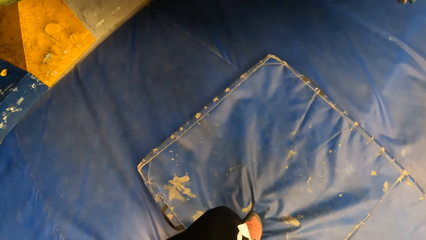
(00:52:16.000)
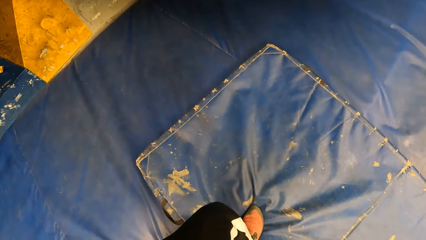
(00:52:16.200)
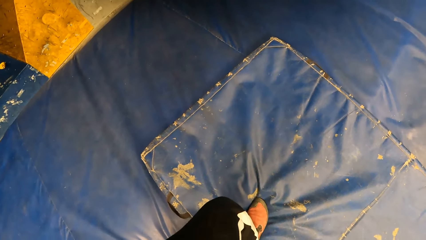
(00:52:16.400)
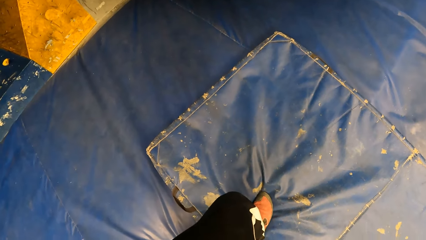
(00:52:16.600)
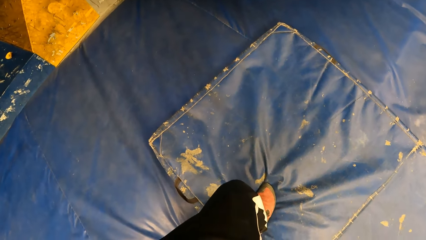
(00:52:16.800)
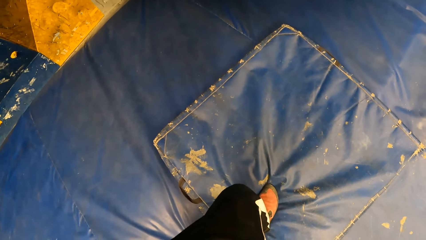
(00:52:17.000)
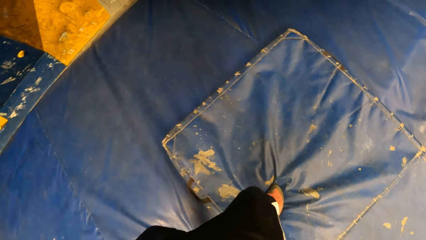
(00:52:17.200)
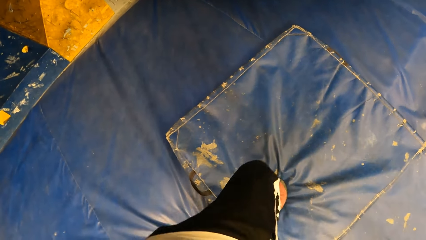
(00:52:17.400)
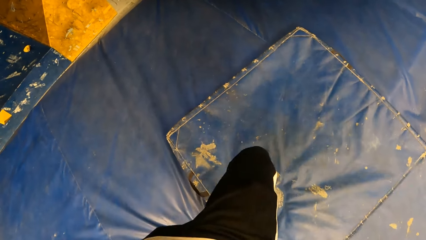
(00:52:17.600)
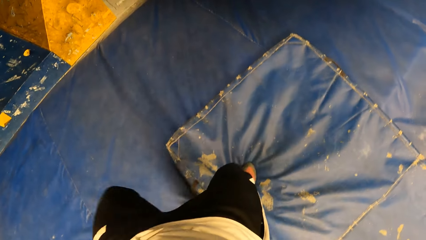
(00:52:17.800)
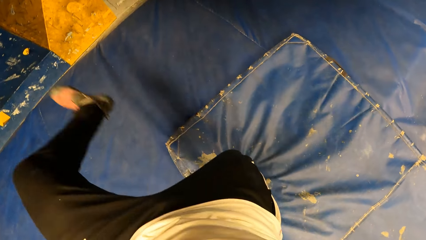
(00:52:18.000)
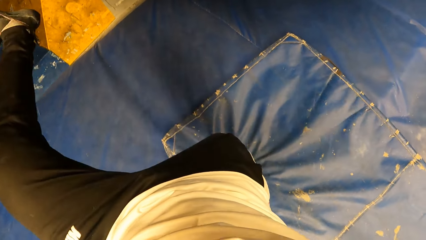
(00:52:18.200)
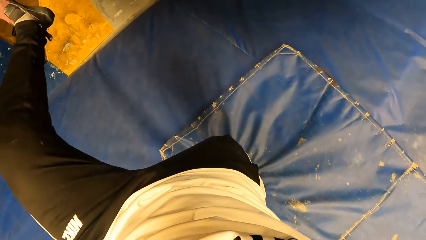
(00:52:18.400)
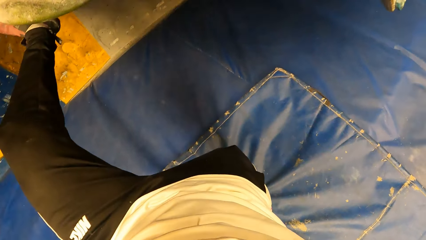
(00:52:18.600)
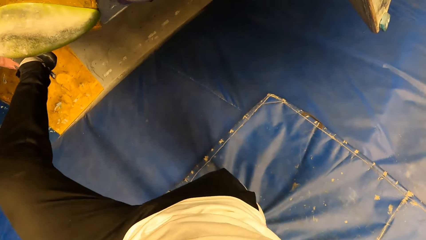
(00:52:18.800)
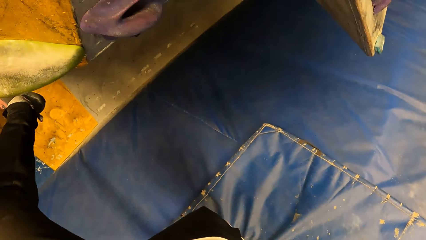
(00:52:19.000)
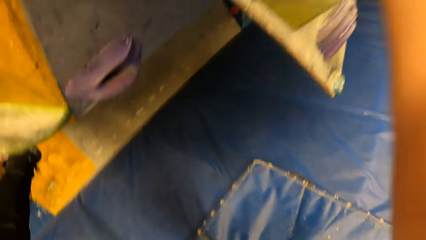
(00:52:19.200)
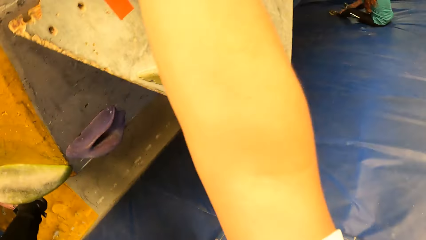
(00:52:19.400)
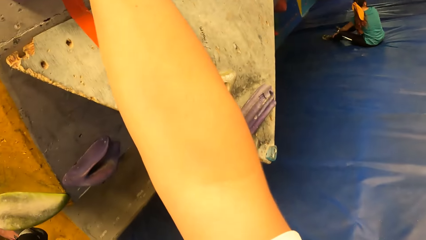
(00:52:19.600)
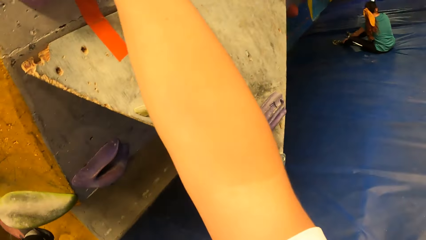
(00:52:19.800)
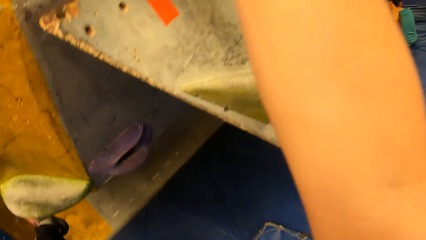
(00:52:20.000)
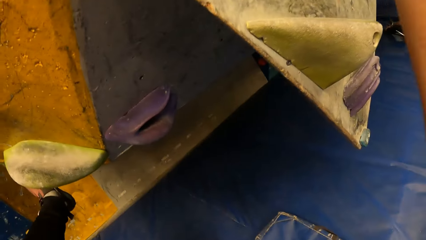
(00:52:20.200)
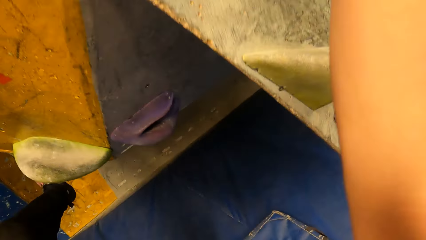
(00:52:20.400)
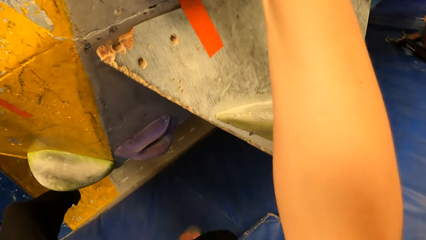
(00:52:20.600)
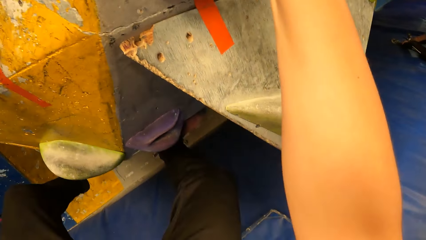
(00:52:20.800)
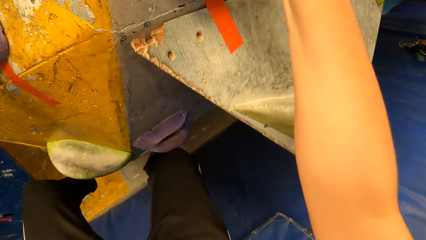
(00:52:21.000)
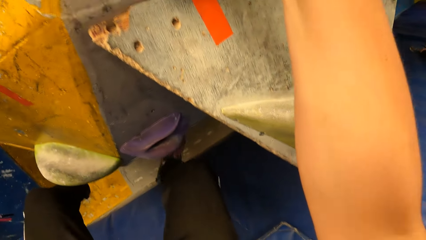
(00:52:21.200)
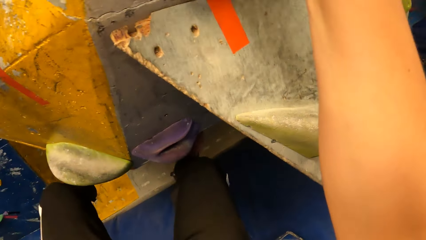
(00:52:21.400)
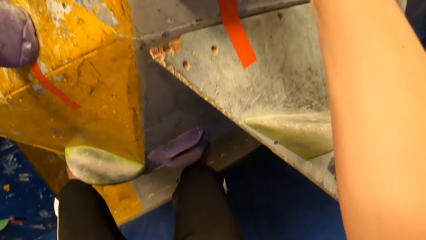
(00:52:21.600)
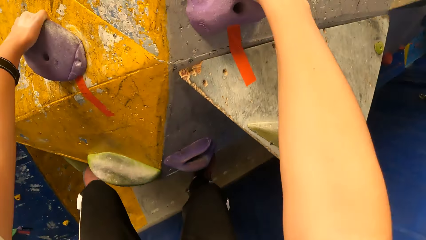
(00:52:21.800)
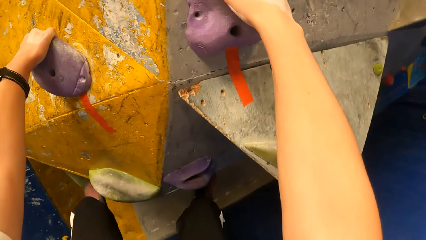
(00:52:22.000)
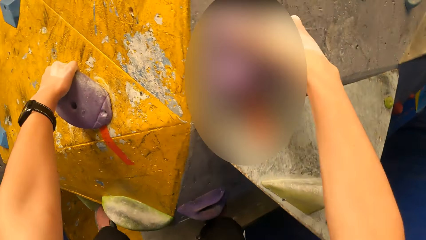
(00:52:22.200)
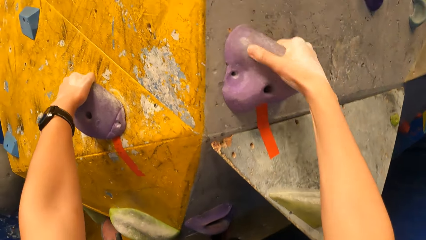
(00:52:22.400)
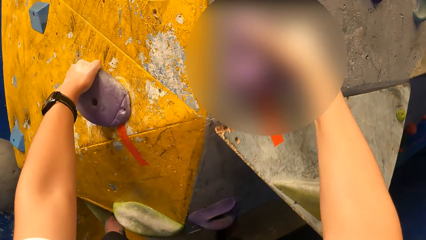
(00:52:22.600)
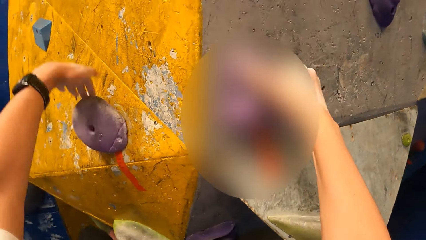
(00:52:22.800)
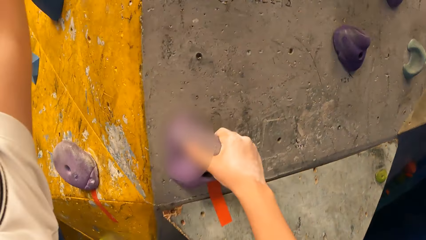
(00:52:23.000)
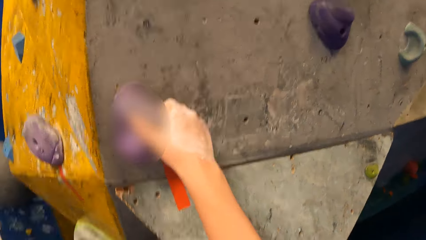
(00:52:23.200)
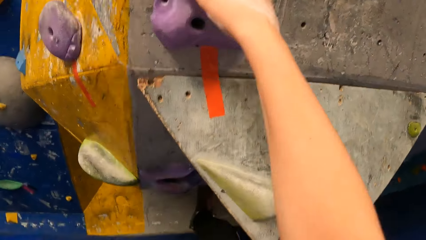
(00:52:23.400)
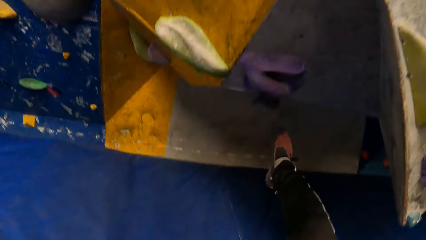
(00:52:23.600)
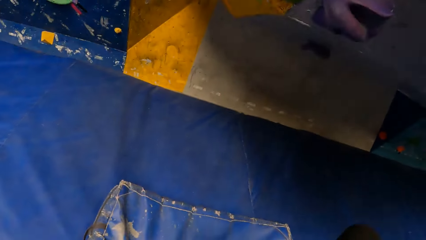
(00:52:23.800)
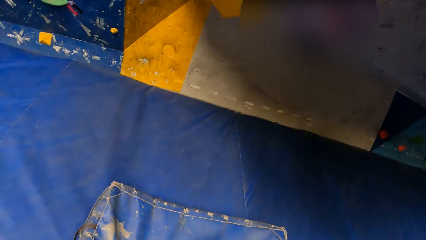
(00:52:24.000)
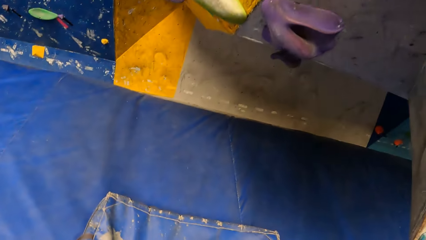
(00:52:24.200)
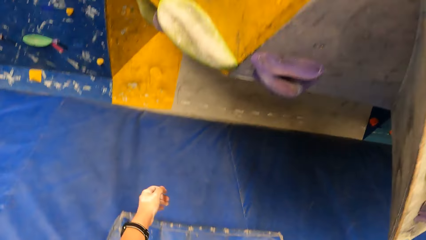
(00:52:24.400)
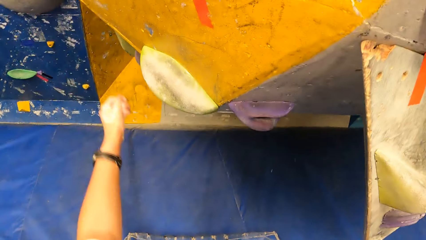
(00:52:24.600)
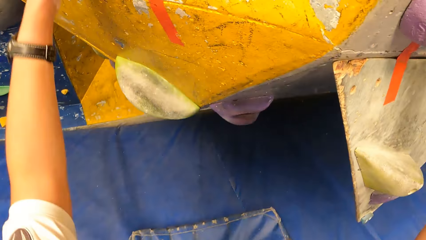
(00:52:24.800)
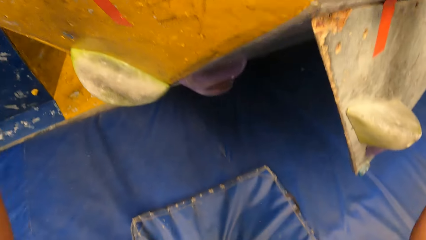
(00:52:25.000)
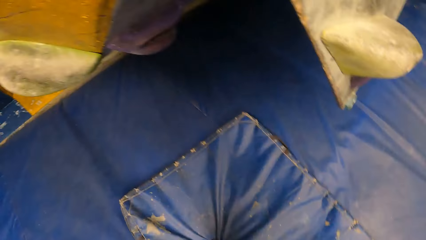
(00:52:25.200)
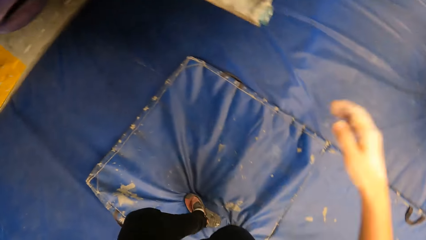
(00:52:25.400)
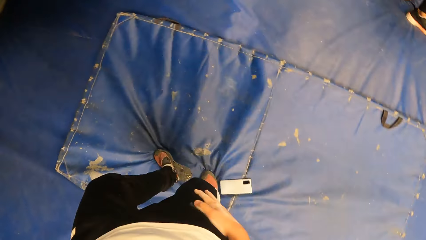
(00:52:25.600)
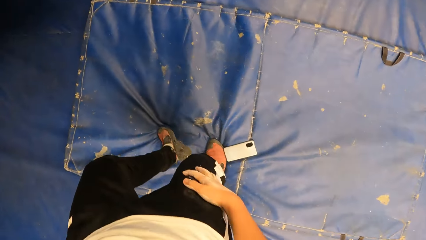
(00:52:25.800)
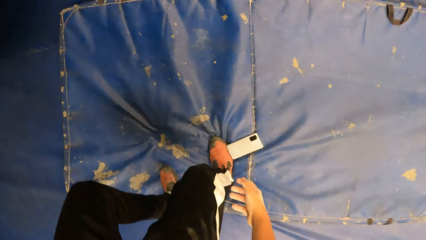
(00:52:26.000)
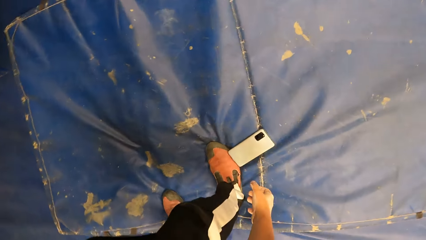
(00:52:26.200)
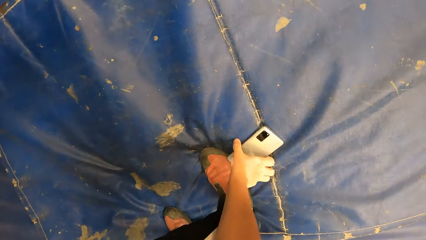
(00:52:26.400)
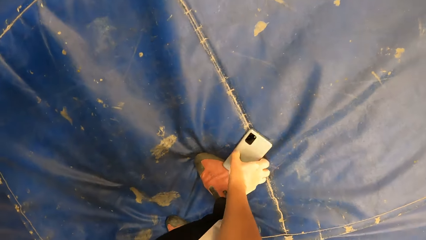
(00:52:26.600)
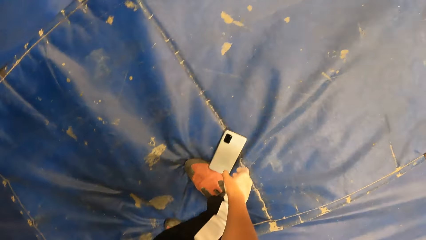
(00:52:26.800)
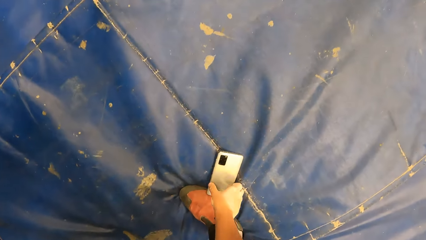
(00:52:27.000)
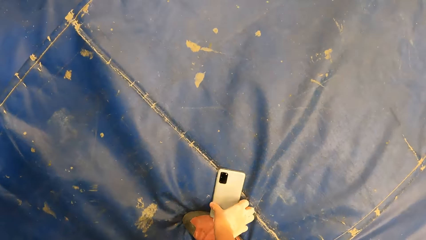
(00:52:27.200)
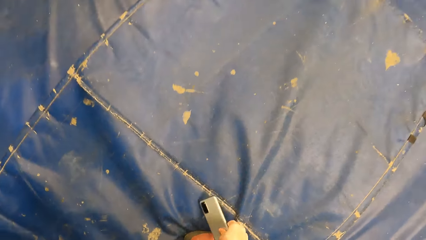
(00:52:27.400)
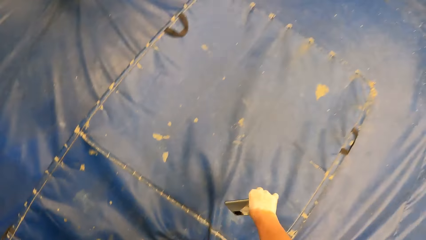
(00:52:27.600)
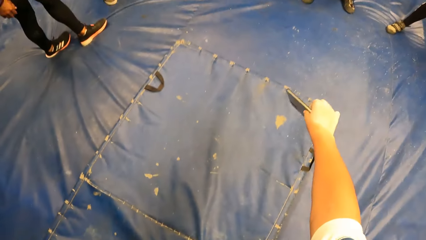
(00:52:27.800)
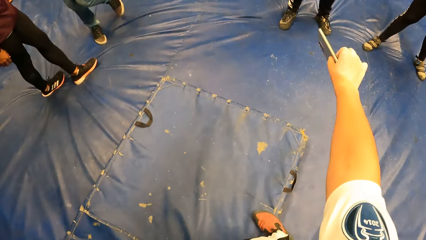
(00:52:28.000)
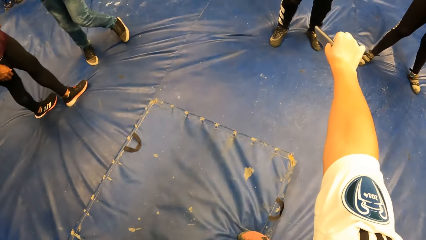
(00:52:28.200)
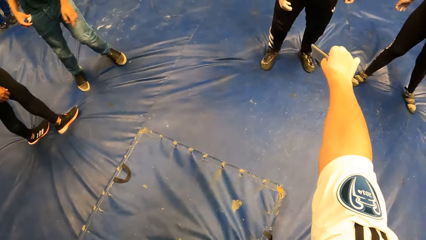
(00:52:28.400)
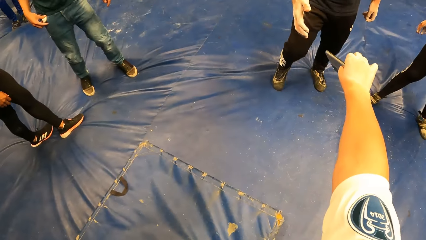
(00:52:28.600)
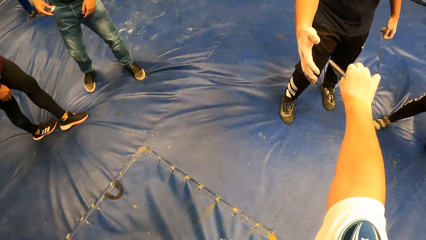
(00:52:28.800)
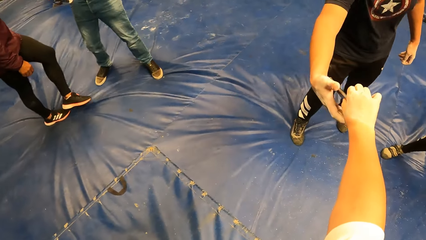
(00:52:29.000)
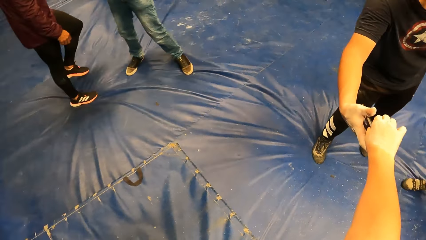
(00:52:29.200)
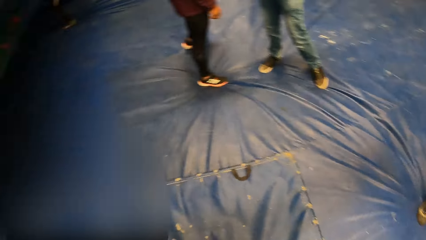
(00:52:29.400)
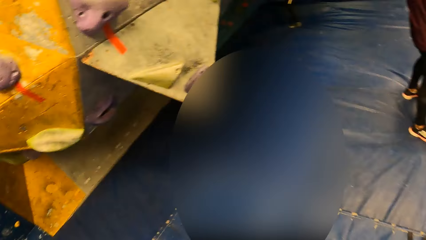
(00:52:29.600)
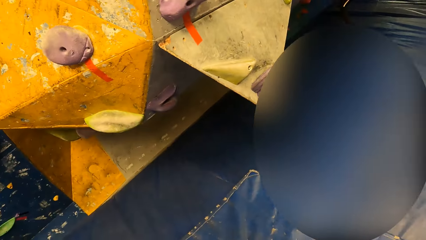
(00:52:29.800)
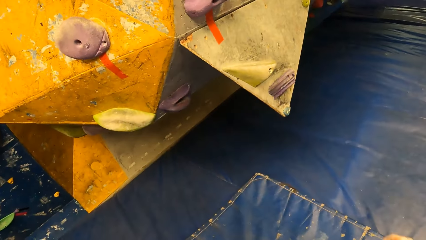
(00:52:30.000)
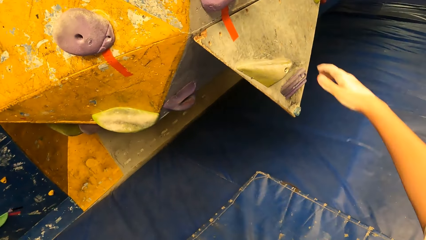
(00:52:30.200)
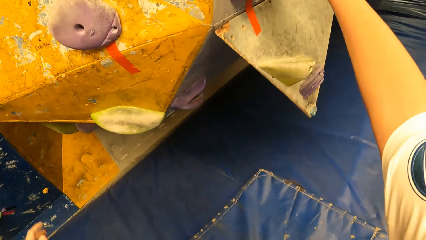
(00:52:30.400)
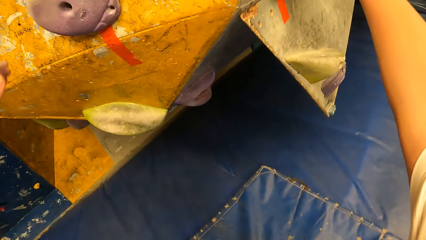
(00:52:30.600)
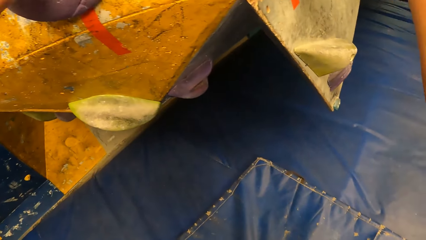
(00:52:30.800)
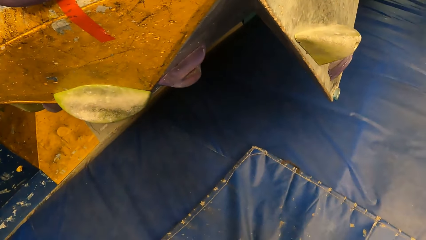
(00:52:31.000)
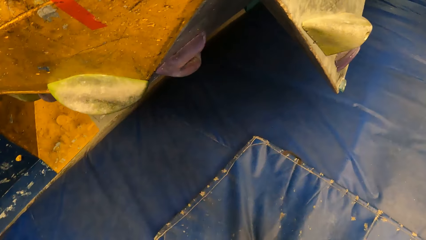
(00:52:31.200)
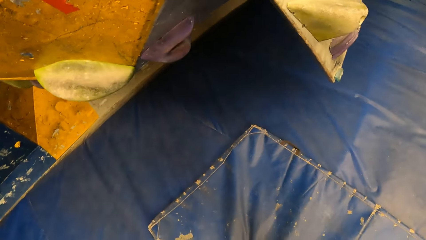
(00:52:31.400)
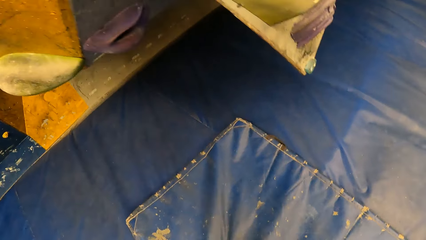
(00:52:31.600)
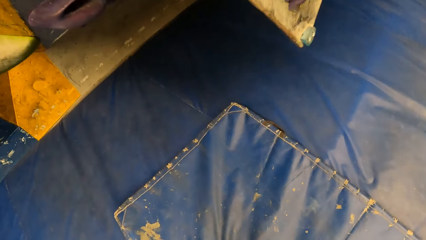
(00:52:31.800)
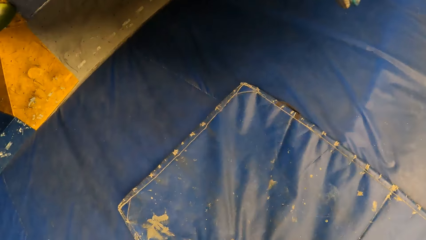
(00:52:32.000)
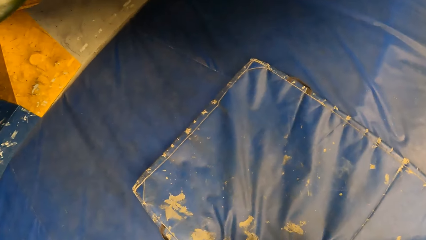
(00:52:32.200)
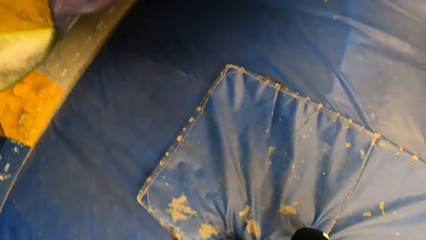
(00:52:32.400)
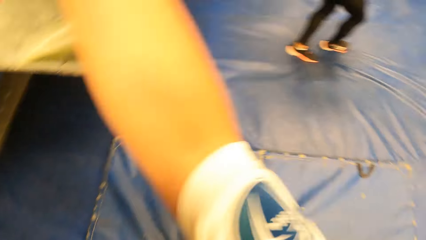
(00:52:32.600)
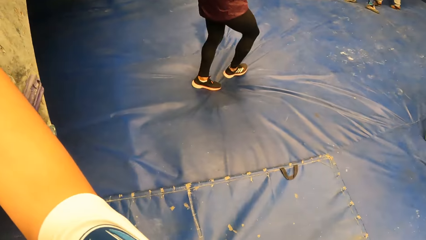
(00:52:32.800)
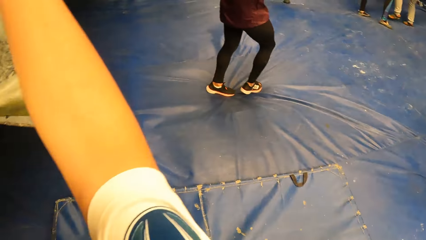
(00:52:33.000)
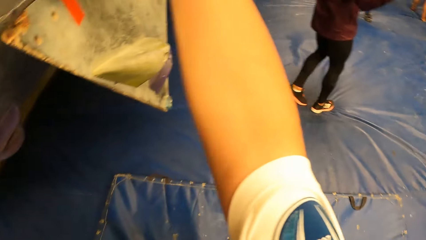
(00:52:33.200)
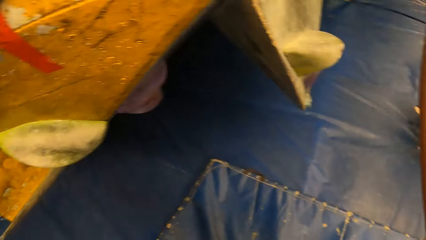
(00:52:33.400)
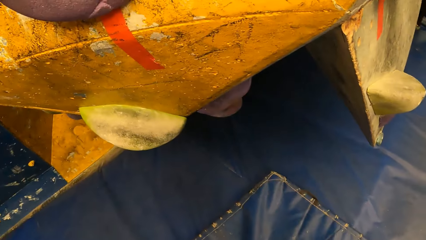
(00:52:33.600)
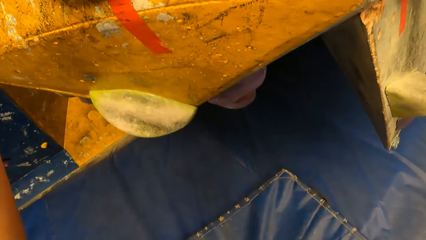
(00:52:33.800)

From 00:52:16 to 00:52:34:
The camera wearer steps on the blue surface. He climbs the bouldering wall or climbing wall with both hands. He steps on the climbing wall. He holds the climbing rock. He jumps down from the bouldering wall. He touches the climbing rock. He does a hand movement. He touches his joggers with his right hand. He bends towards the ground. He picks up a phone from a crash pad with his right hand. He gives the phone in his right hand to a man. He looks around the climbing area. He touches the climbing rock with his hand. He touches the climbing rock with his hand again. He looks around the climbing wall.
